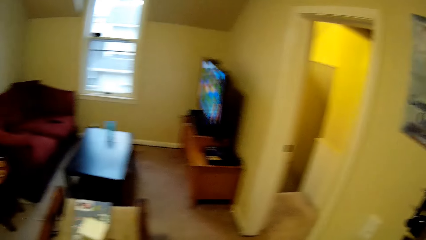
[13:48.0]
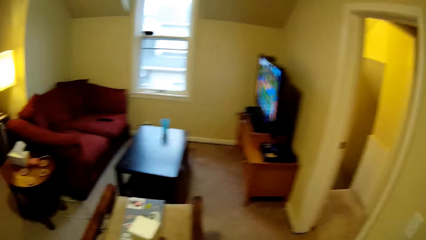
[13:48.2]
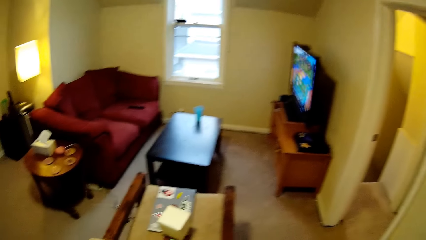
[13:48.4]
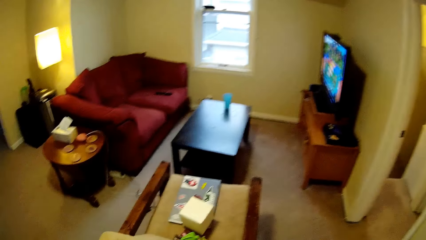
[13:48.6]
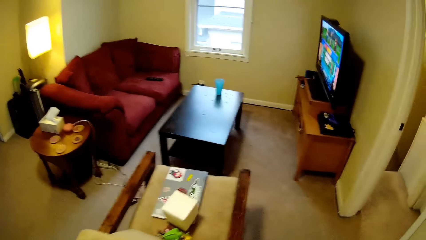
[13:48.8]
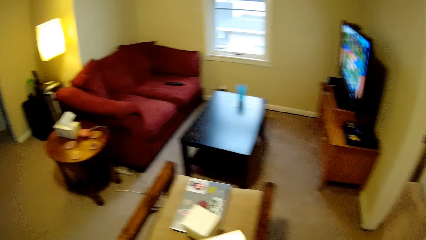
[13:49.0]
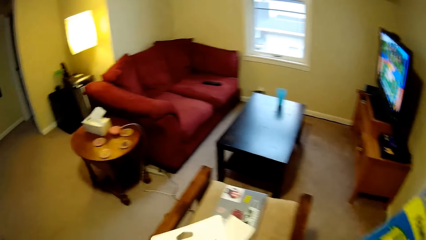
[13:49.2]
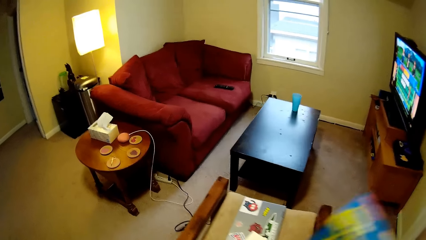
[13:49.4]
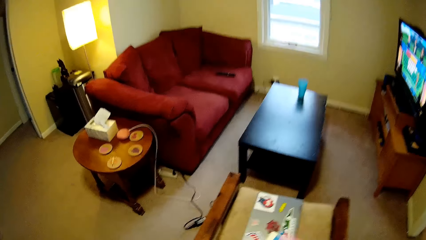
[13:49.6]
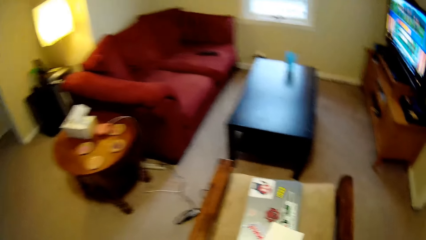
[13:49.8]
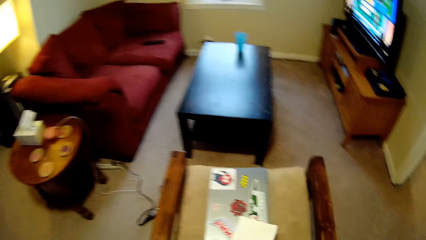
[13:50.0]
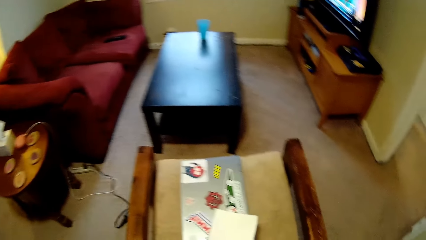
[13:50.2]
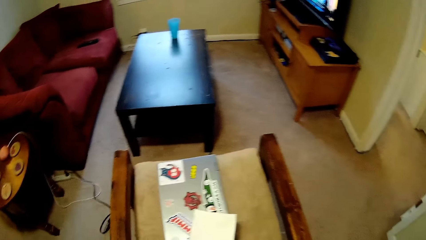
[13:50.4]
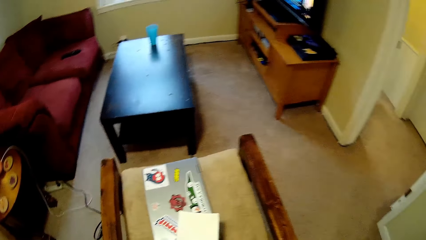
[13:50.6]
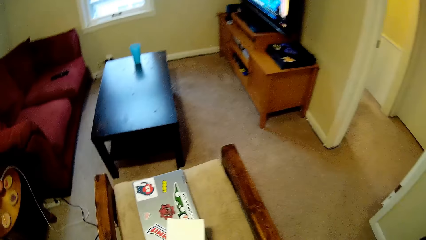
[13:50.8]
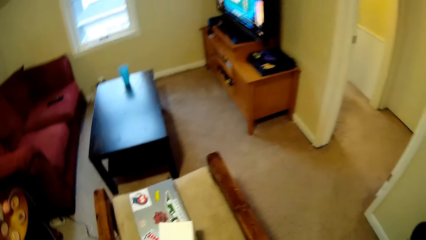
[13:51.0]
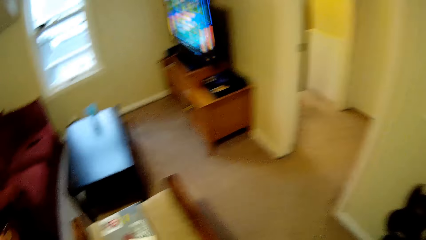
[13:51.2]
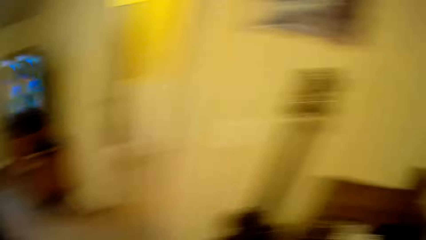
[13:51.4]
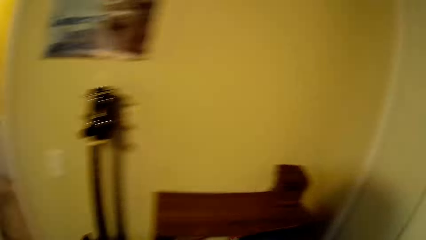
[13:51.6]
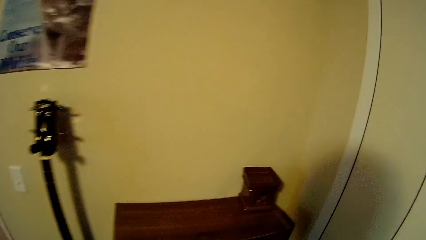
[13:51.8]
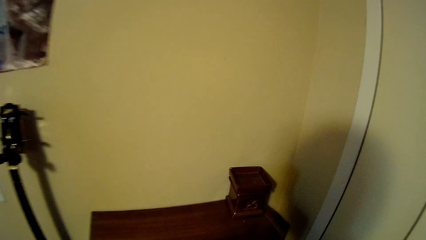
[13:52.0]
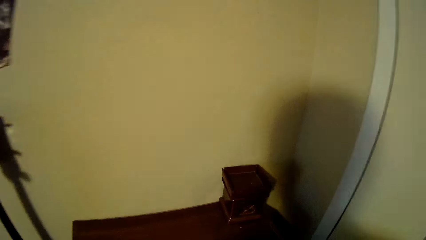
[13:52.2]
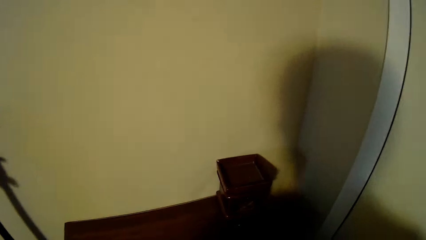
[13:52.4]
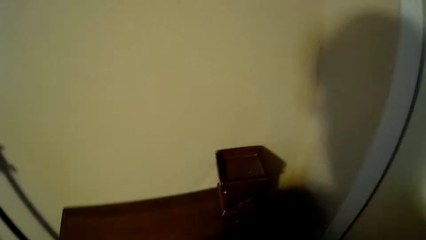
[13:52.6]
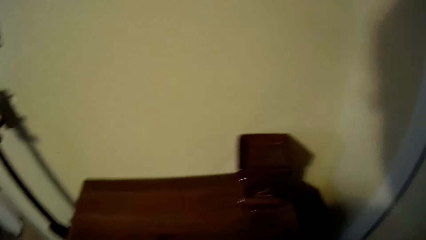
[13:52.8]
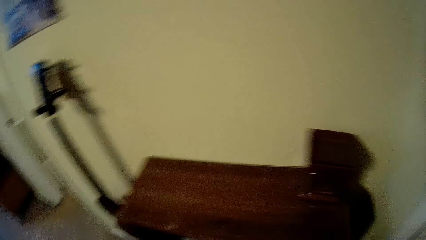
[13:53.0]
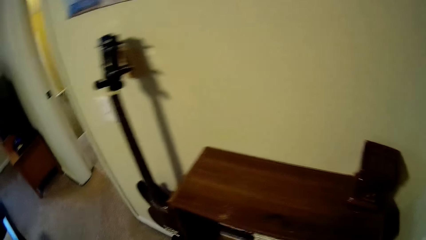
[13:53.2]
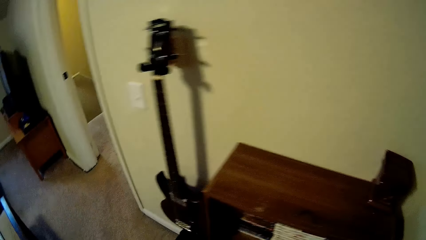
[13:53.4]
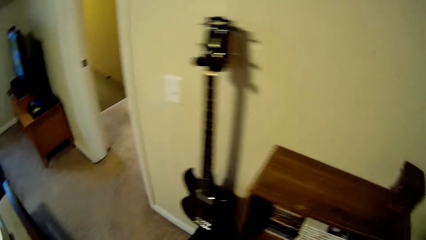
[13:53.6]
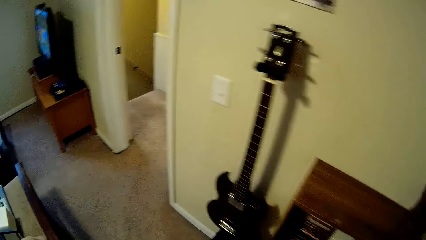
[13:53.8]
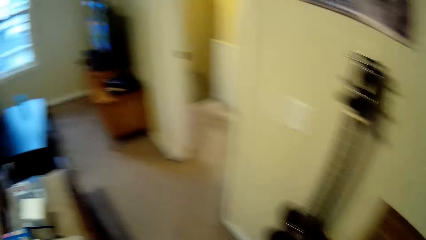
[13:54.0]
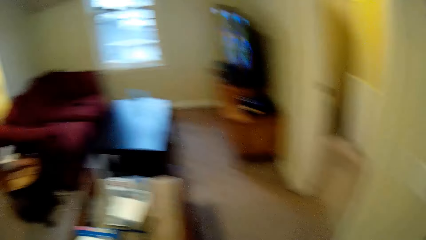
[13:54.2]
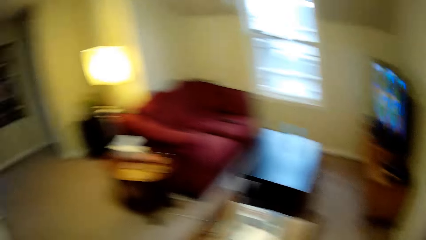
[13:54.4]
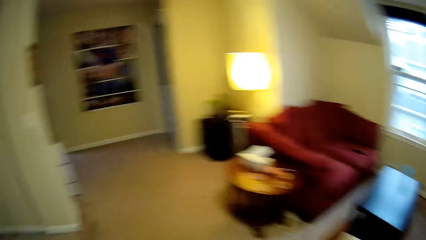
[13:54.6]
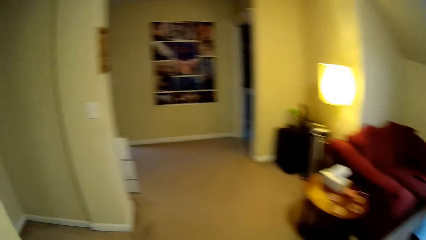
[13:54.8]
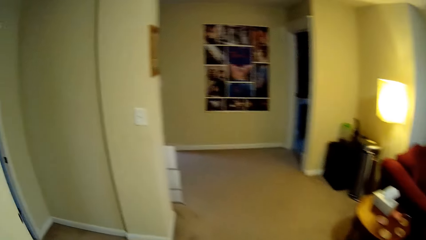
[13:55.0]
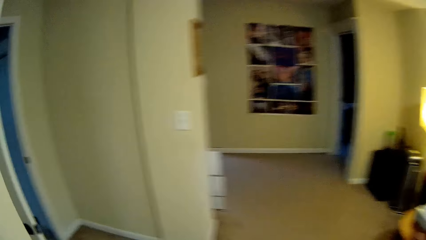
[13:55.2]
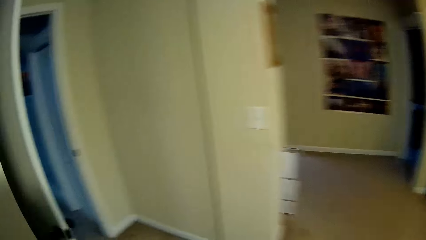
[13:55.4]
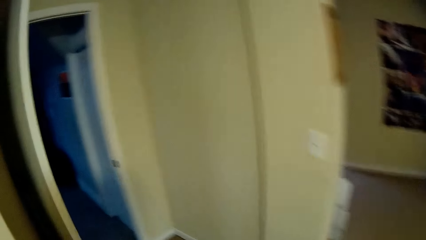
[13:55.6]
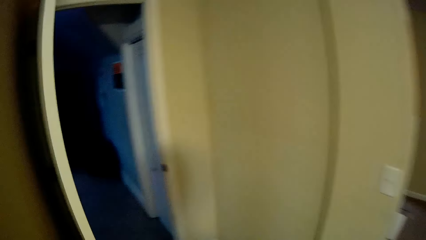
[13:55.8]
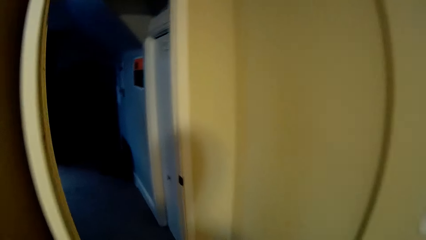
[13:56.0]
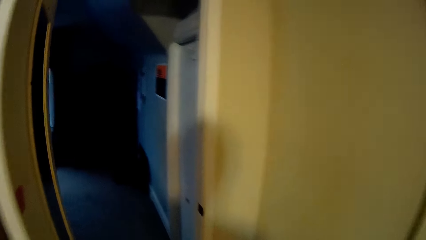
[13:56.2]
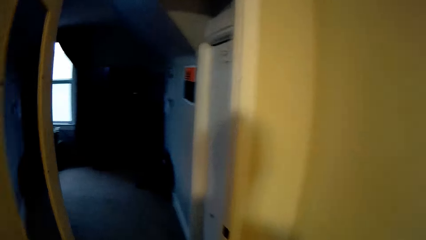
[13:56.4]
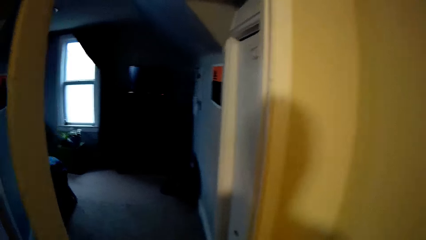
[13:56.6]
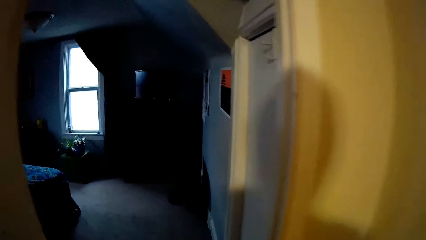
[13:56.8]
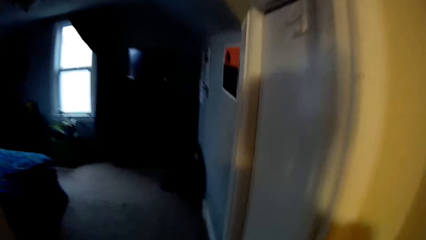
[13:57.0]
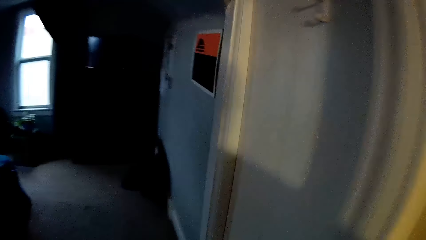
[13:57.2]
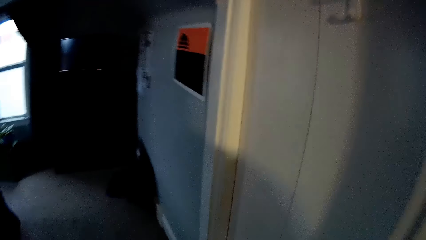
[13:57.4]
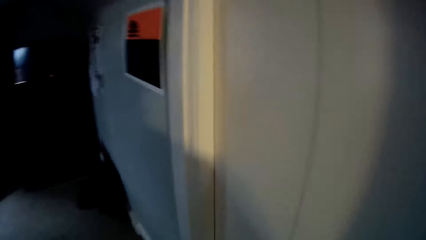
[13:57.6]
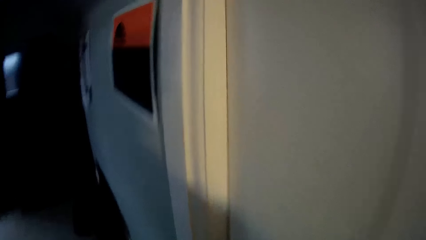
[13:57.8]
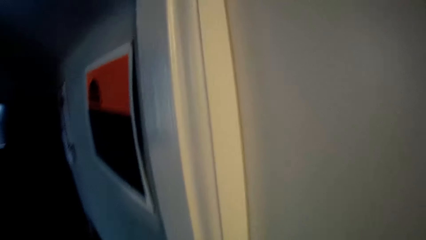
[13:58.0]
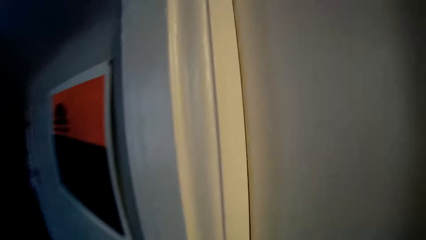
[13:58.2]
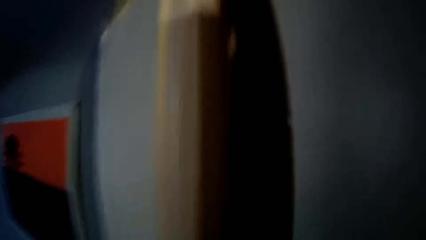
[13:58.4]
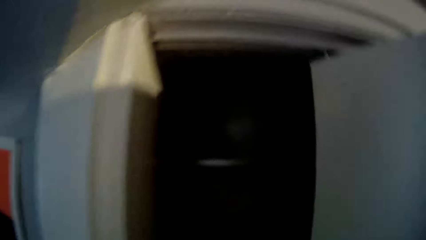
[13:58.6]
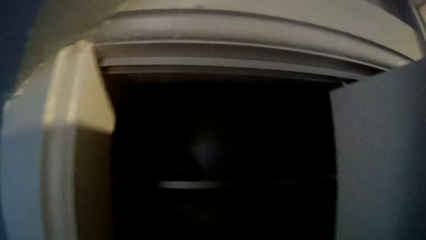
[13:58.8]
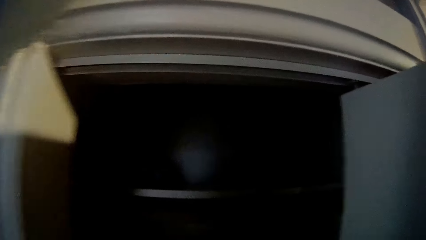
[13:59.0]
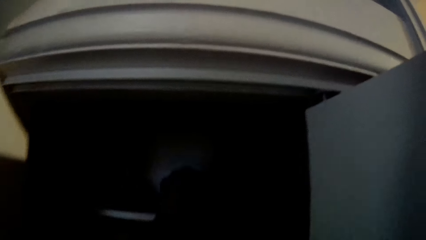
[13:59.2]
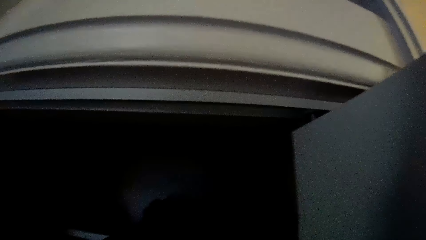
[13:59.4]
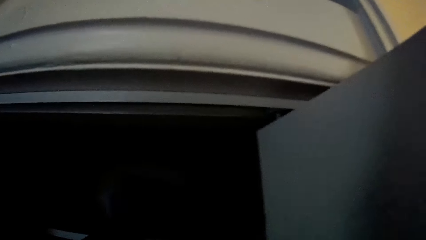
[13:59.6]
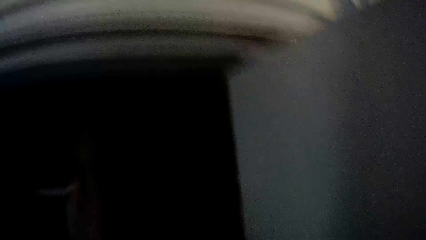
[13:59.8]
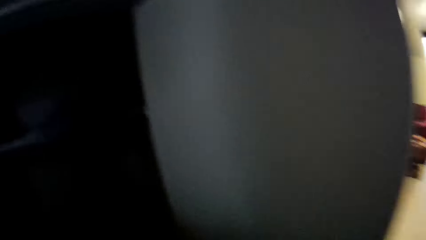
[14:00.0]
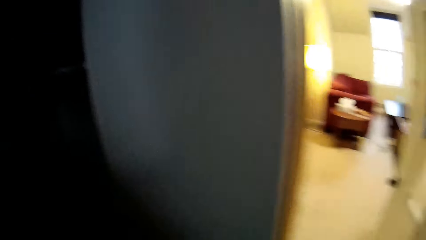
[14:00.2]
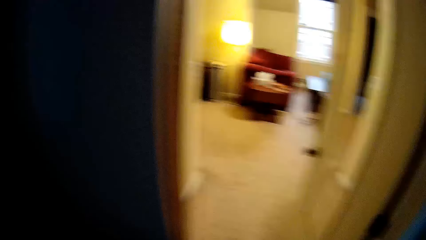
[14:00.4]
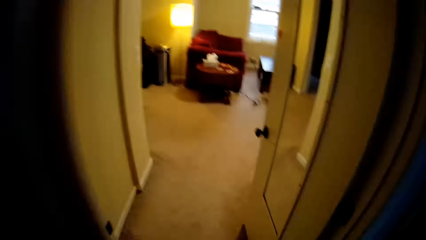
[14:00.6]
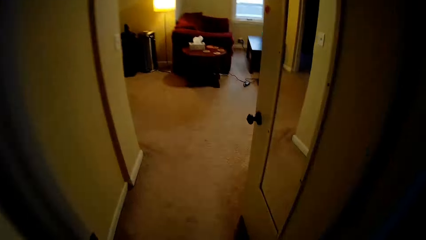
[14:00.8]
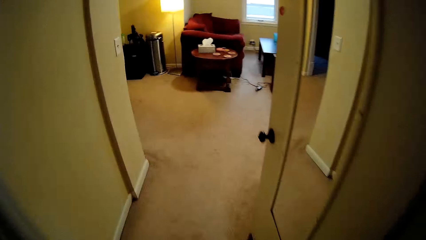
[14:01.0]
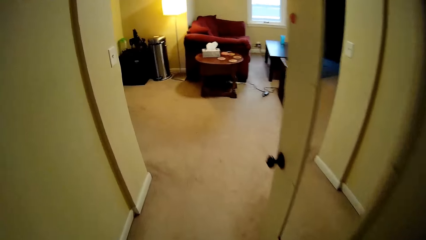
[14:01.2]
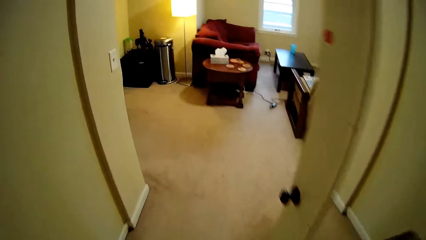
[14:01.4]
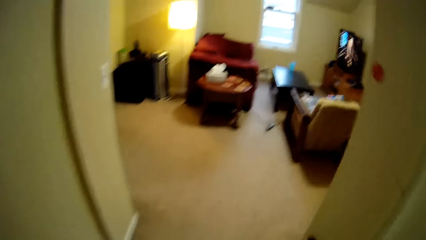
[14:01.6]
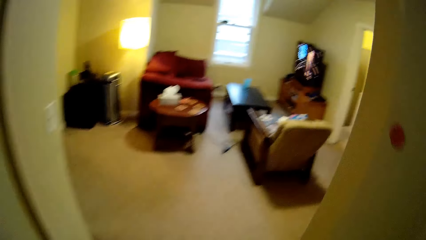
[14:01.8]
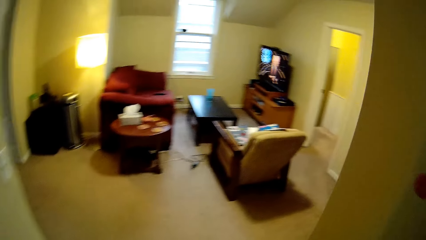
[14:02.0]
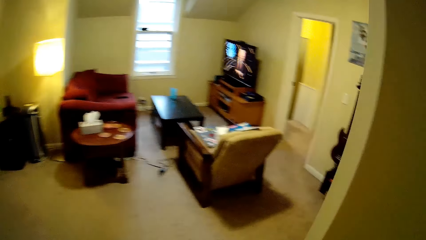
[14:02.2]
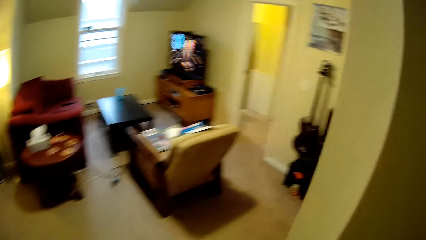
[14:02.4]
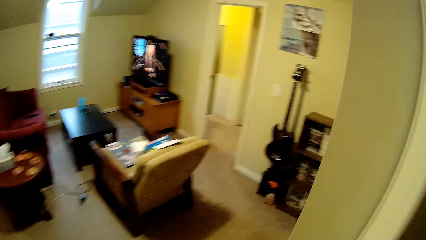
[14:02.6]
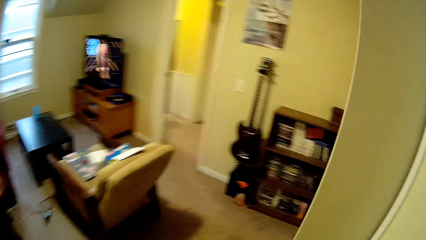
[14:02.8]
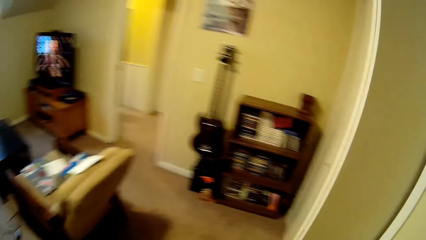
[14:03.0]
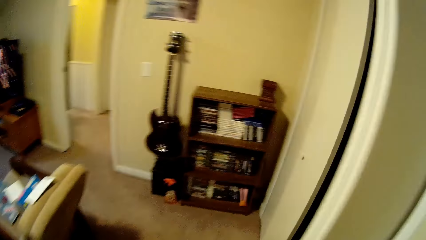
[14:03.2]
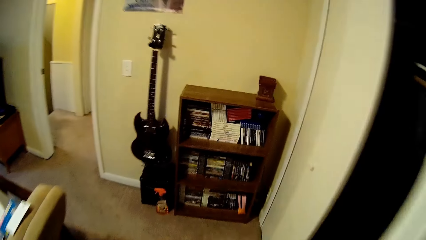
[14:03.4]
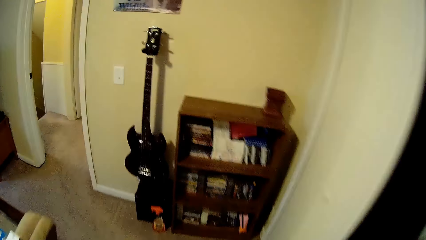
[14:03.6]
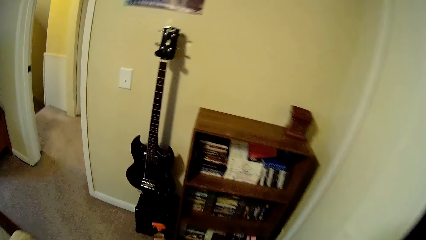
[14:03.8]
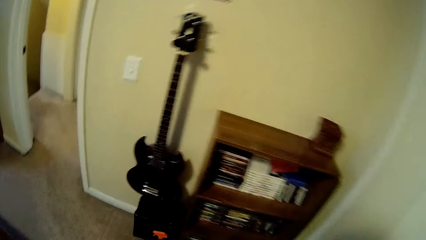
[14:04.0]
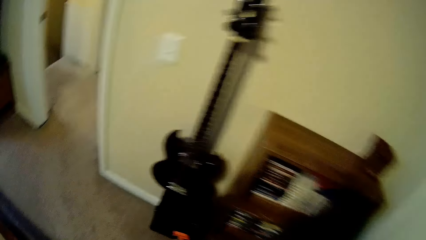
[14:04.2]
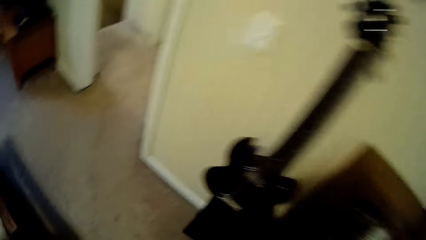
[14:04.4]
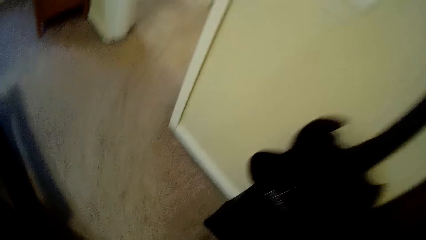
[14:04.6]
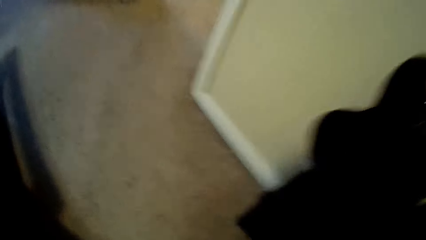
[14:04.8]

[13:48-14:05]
The camera wearer walks around a room. He opens a closet with his hands. He puts clothes in the closet. He closes the closet with his hands. He walks around the room.
